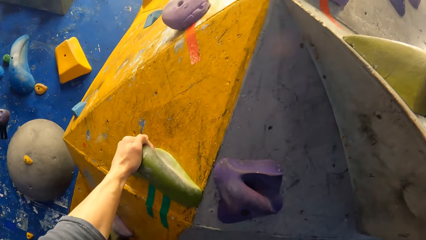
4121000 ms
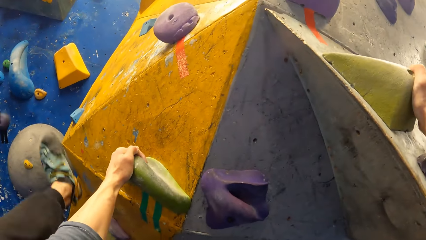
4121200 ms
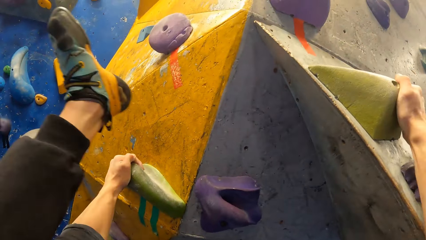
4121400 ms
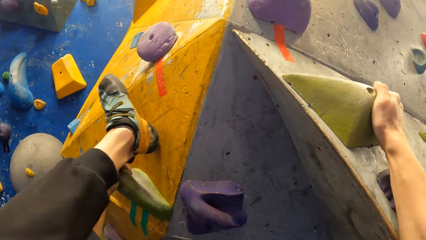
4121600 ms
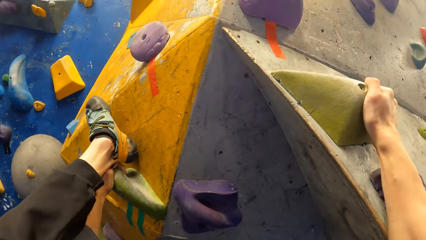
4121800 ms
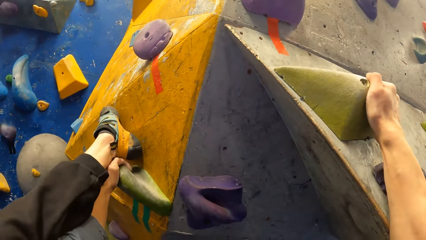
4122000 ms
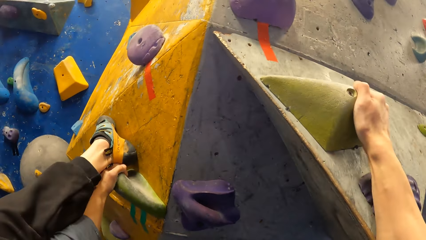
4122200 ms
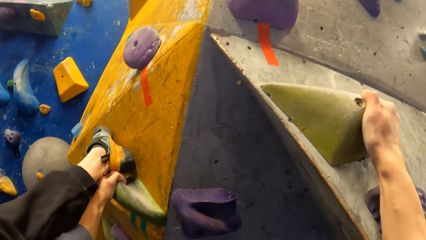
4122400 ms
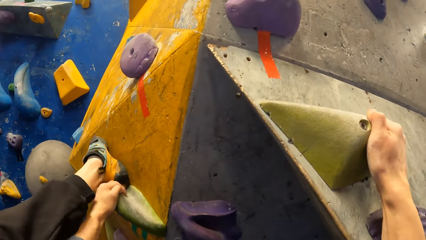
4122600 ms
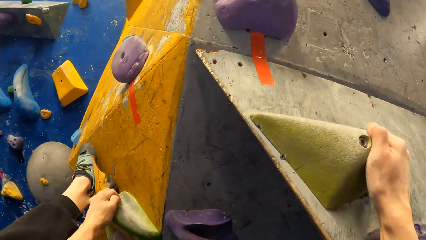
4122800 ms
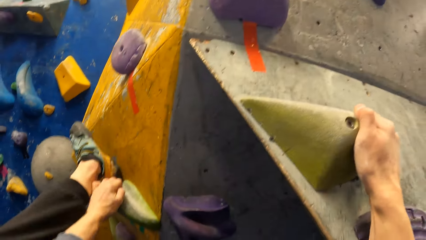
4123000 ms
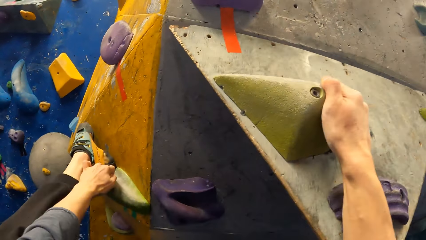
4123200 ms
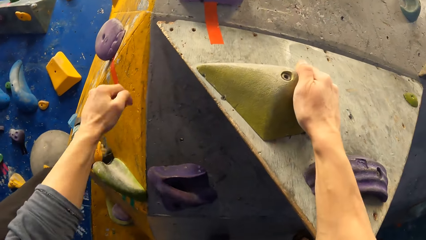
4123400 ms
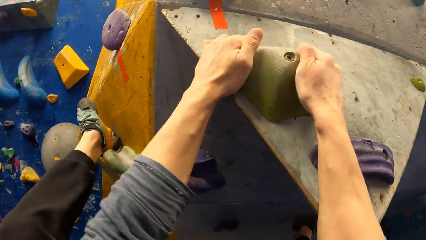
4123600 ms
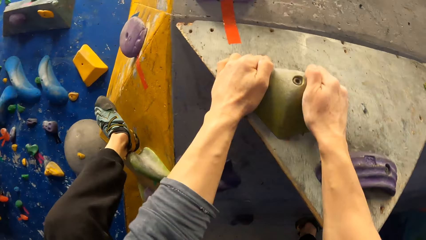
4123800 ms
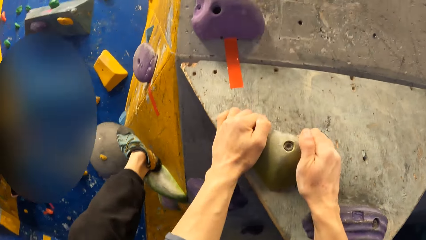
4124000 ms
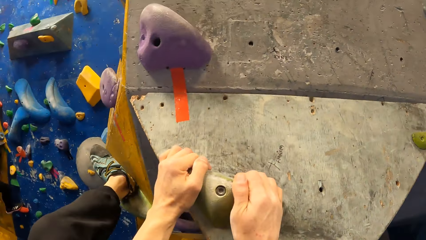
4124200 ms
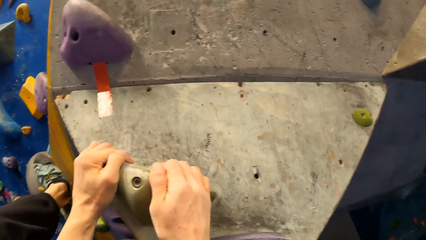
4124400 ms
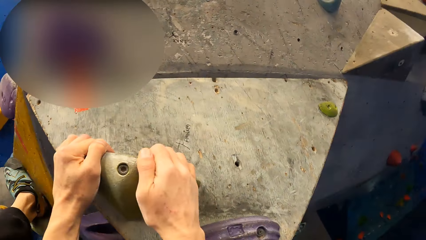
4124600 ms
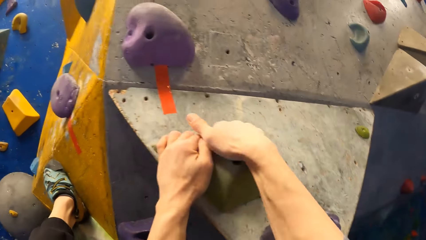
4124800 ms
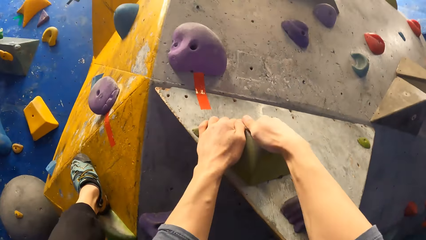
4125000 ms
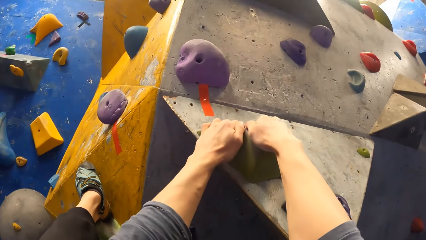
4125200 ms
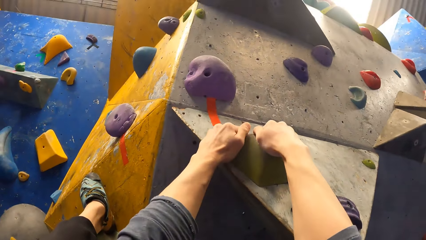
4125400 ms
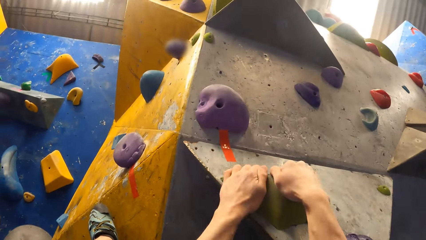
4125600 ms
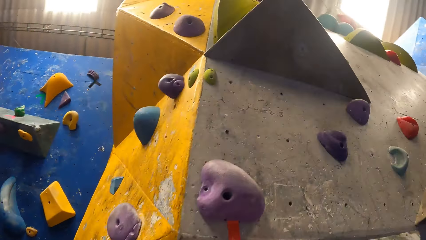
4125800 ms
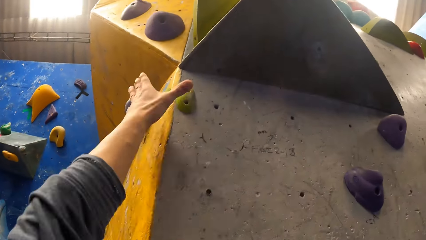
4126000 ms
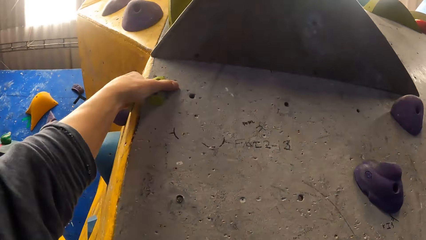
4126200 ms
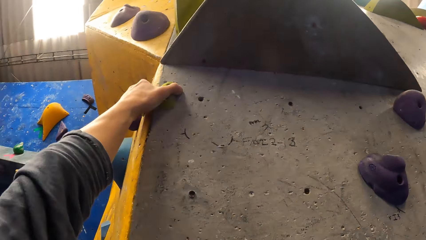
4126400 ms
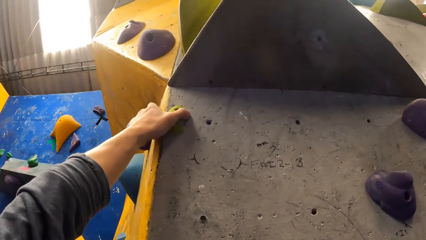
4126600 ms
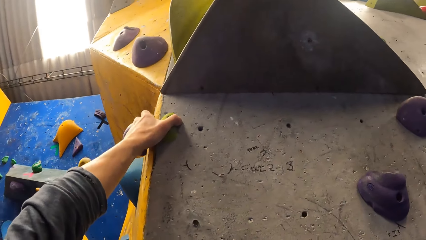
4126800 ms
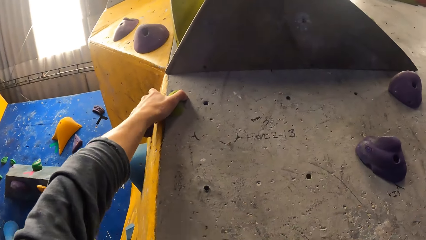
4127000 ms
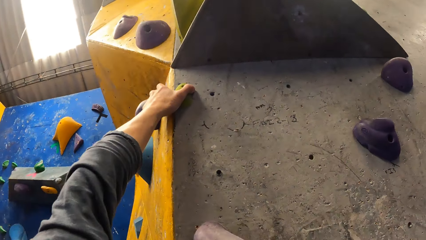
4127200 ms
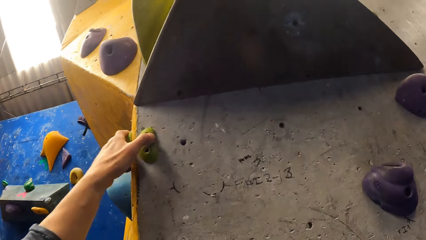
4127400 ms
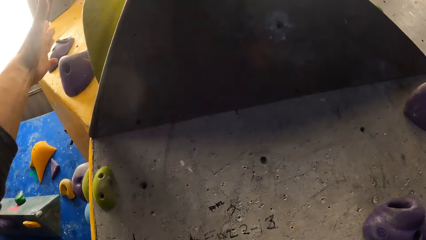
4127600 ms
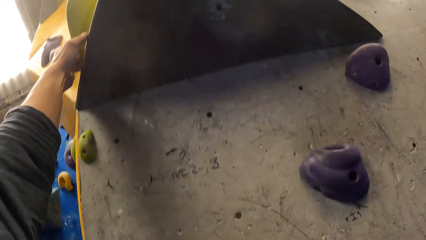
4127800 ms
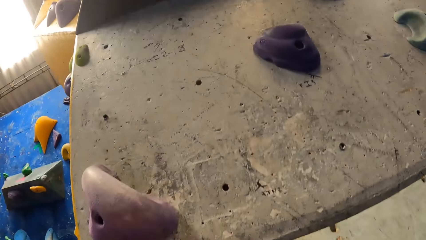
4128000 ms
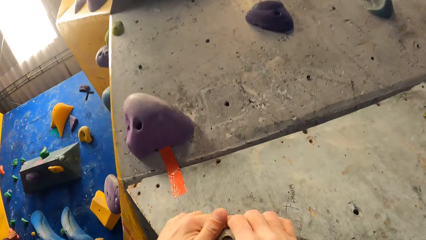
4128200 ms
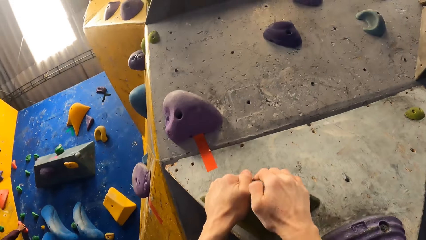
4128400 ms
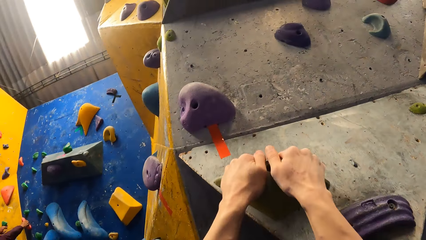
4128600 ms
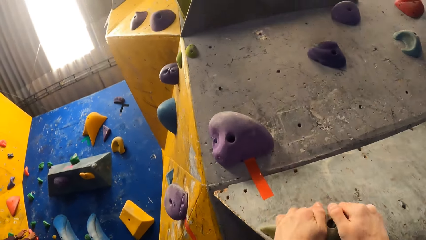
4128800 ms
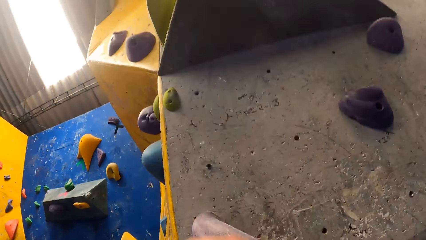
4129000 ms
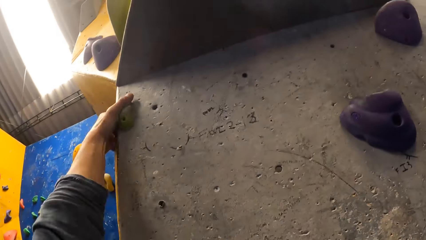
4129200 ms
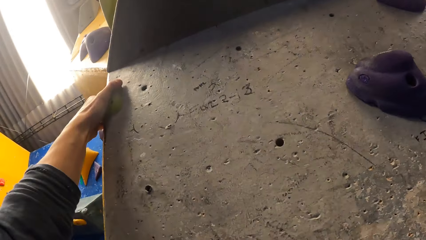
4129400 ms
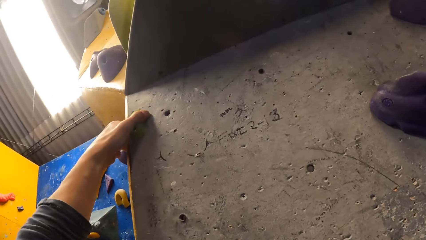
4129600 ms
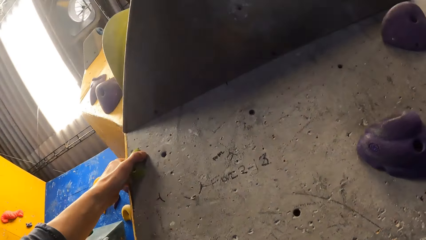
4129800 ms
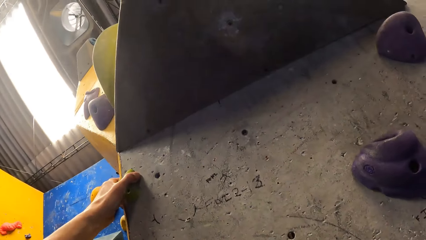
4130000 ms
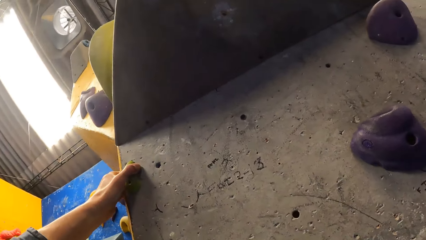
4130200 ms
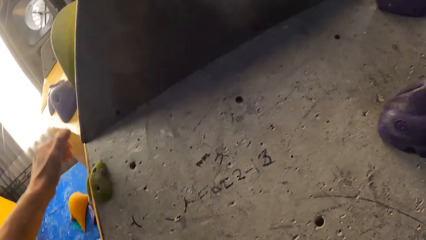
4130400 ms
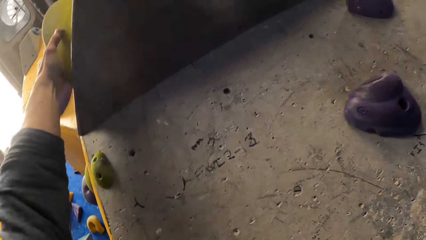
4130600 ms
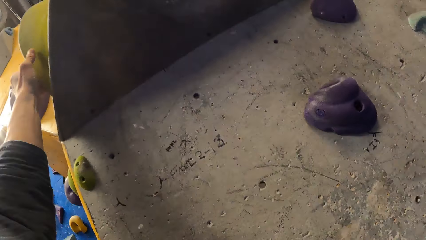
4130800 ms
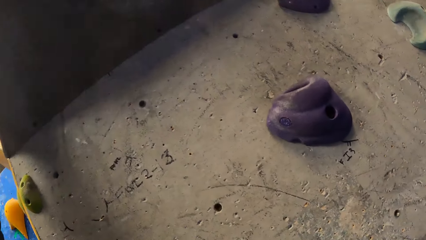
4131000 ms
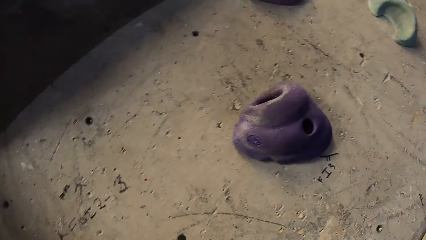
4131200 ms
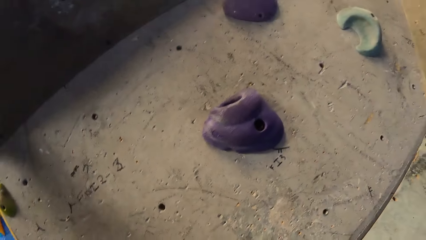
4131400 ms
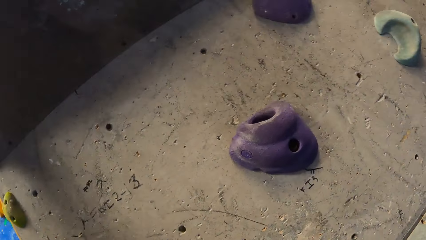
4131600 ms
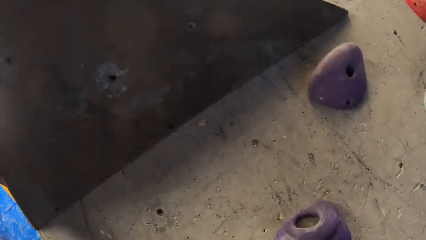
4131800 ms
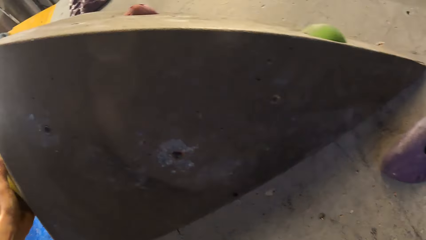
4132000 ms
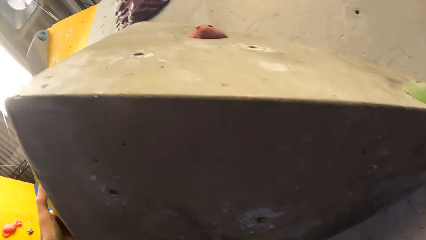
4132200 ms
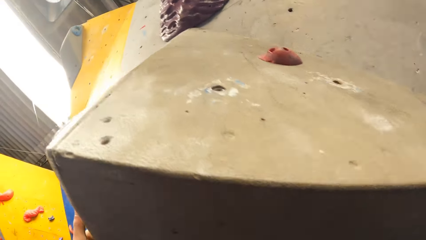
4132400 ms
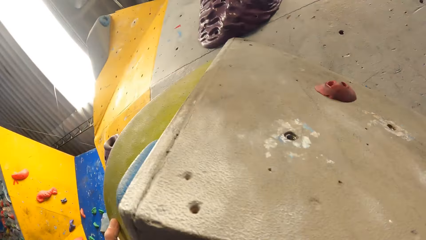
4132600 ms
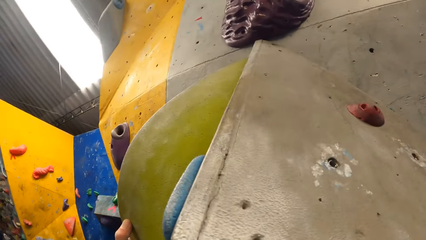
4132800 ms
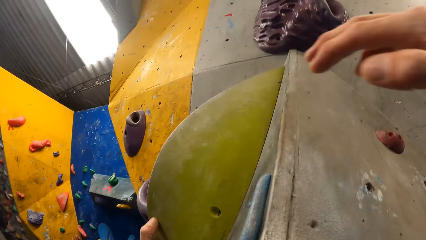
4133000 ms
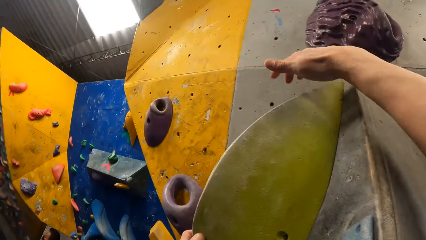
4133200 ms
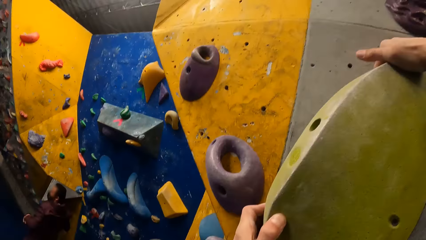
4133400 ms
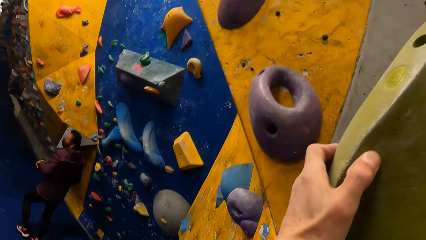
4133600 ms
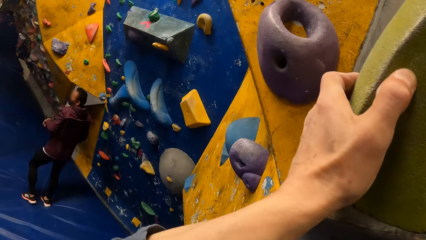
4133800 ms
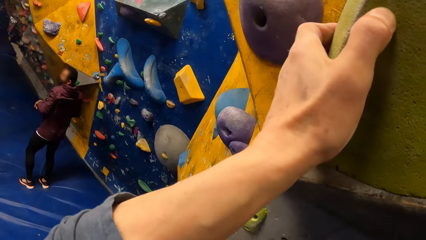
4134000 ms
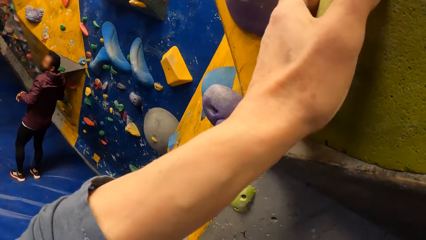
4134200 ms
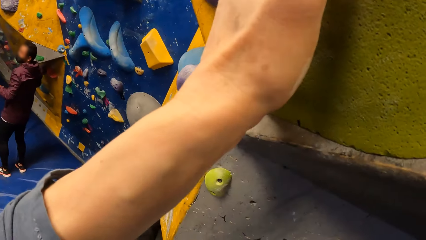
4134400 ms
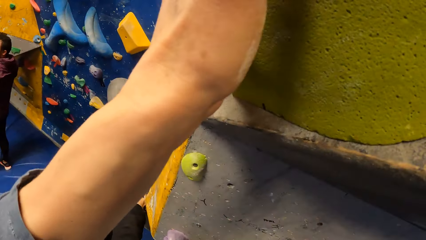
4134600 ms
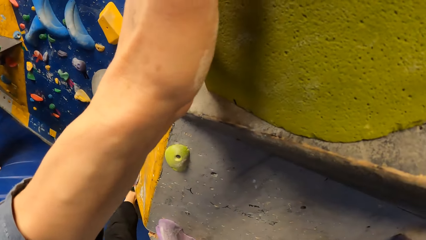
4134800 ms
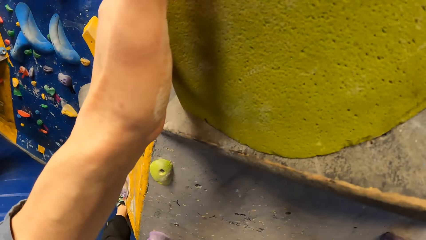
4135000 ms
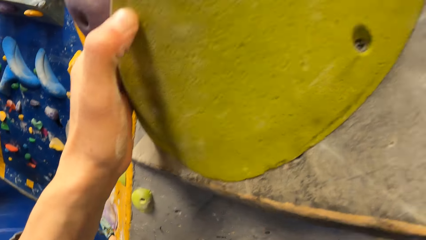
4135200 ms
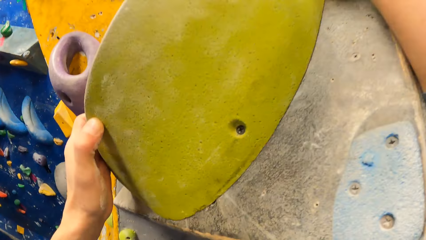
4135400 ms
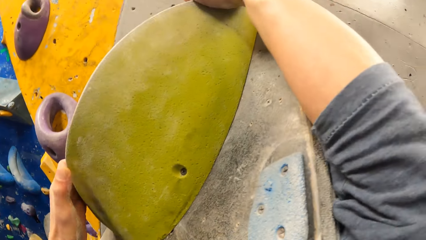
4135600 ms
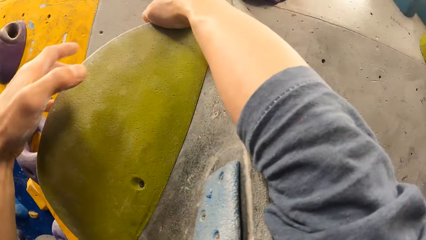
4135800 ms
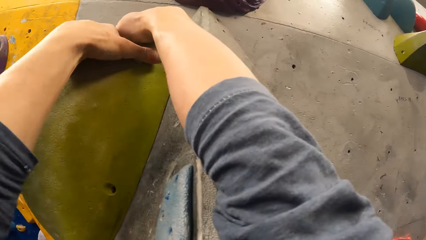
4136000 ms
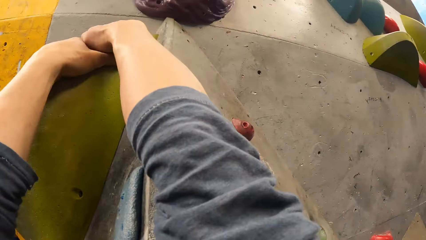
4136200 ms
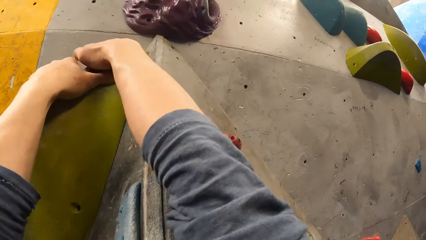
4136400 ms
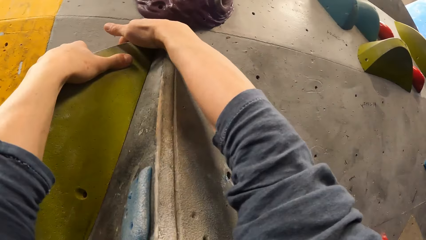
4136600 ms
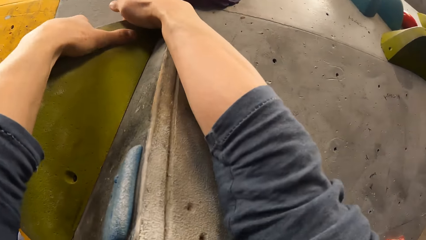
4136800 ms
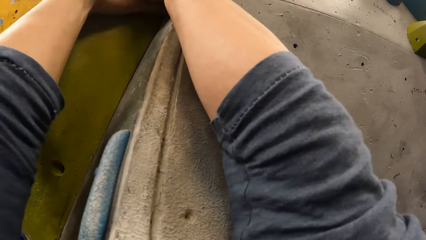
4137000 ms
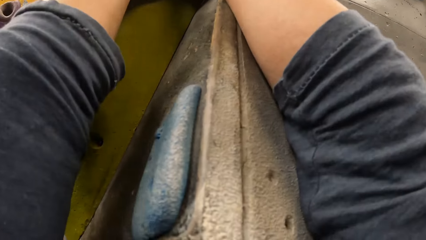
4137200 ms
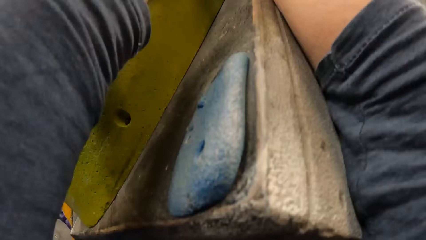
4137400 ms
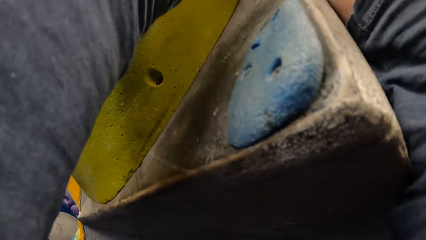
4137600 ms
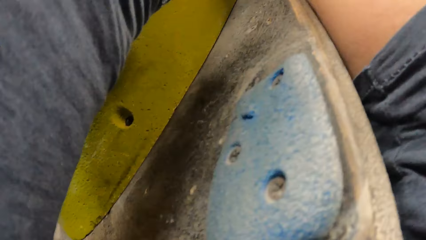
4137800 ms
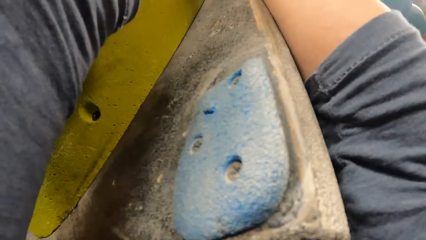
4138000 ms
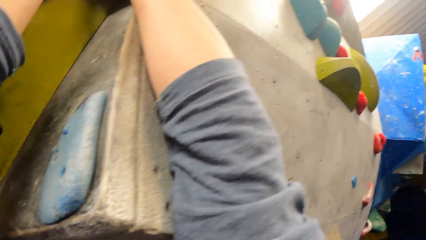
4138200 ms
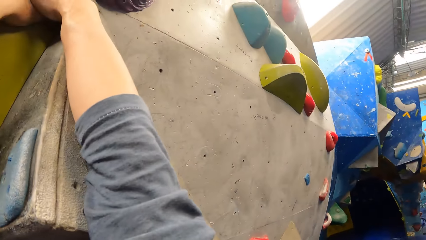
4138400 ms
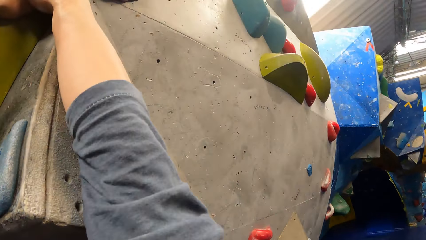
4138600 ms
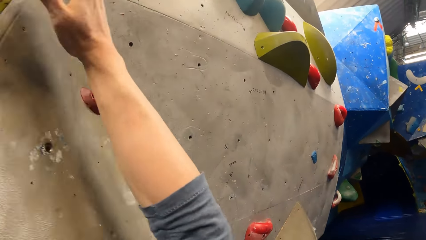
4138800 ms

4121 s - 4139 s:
The camera wearer holds the rock climbing wall with the right hand. They hold the rock climbing wall with both hands. They hold the rock climbing wall with the left hand. They look at a person.
